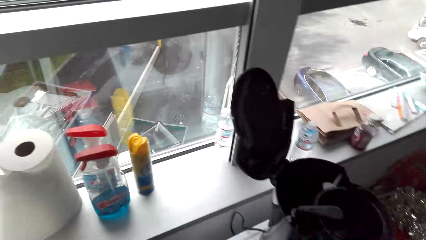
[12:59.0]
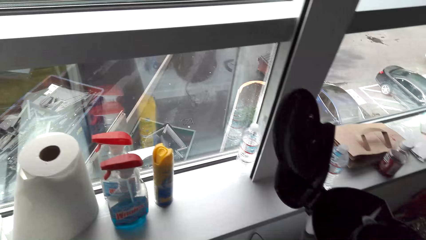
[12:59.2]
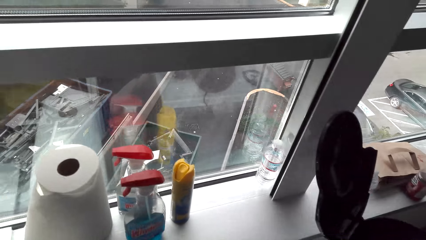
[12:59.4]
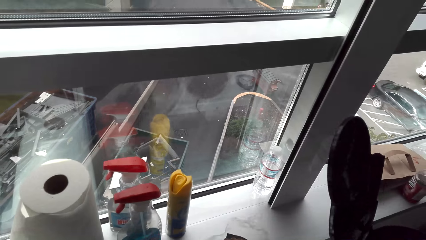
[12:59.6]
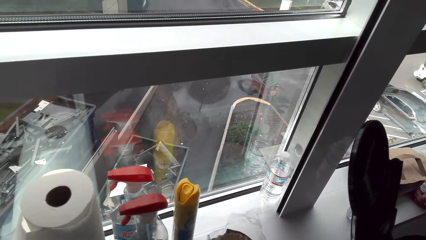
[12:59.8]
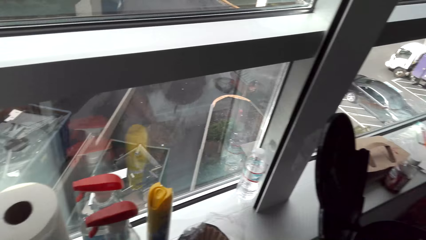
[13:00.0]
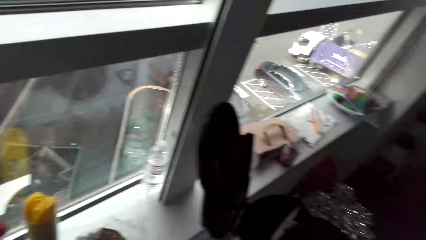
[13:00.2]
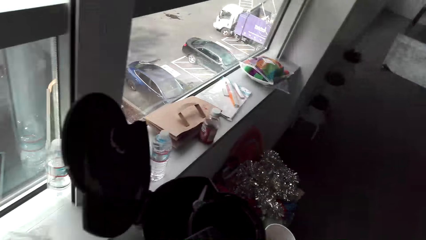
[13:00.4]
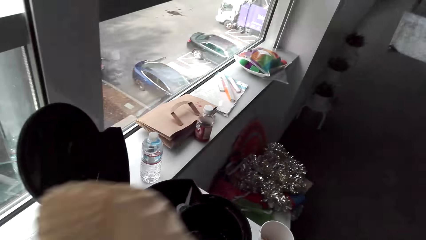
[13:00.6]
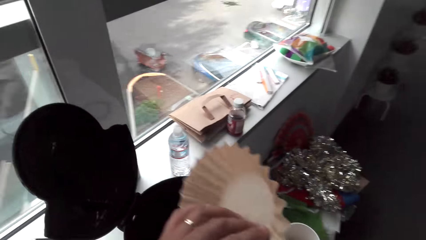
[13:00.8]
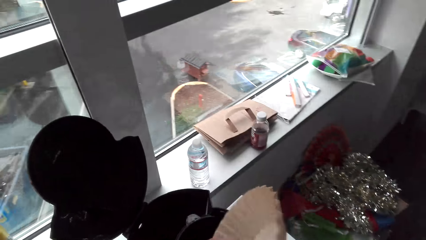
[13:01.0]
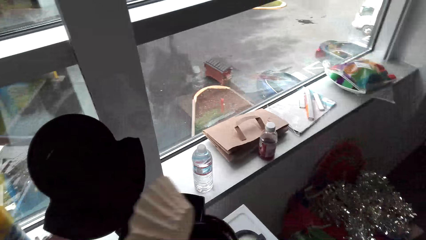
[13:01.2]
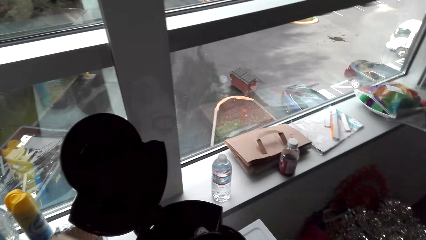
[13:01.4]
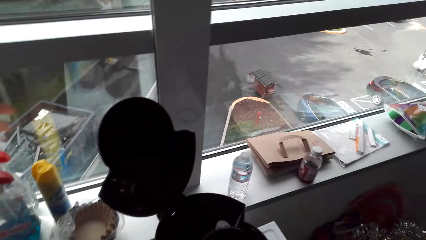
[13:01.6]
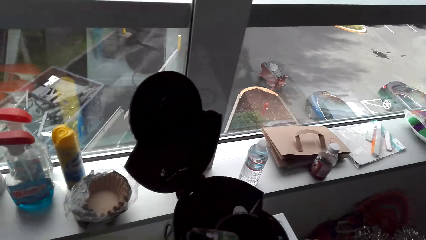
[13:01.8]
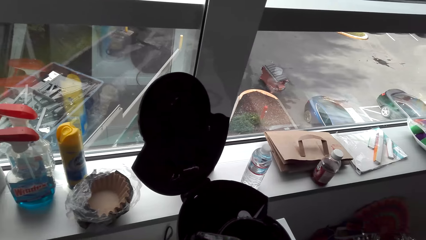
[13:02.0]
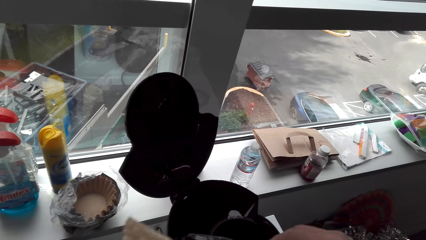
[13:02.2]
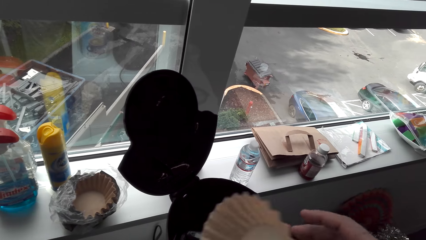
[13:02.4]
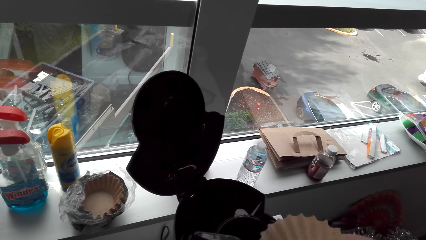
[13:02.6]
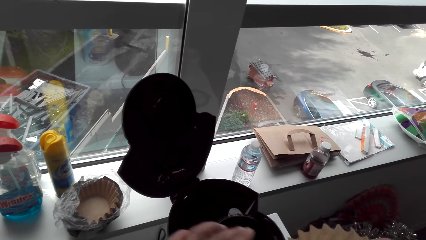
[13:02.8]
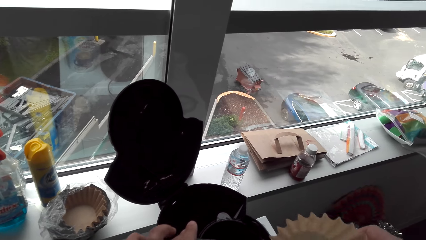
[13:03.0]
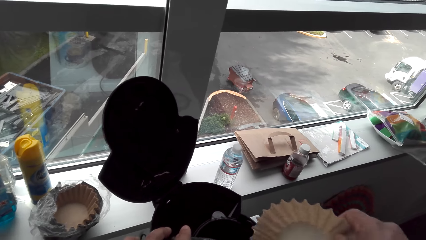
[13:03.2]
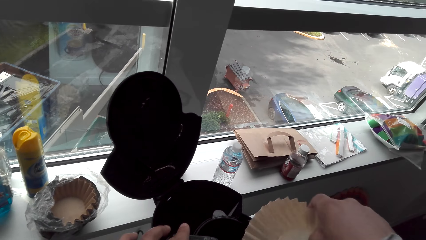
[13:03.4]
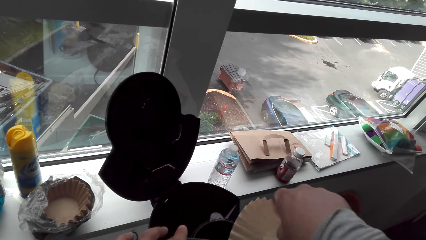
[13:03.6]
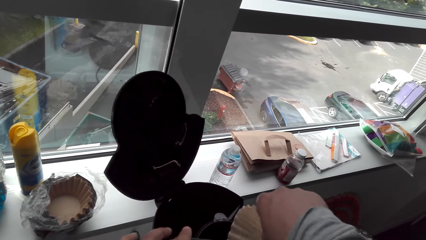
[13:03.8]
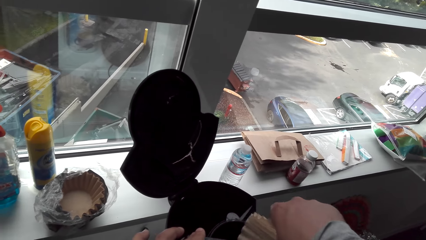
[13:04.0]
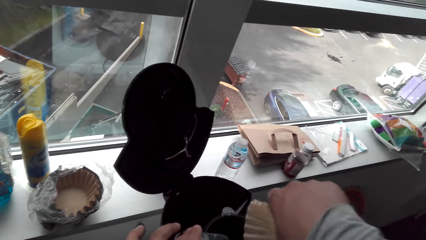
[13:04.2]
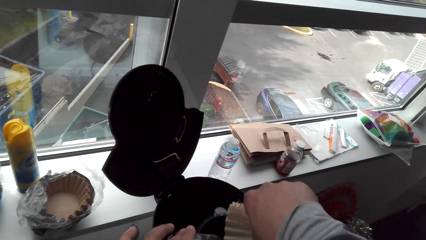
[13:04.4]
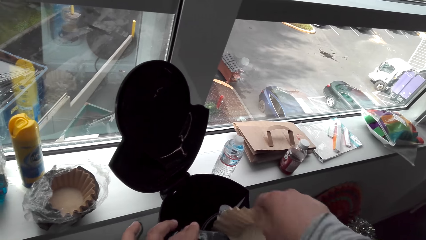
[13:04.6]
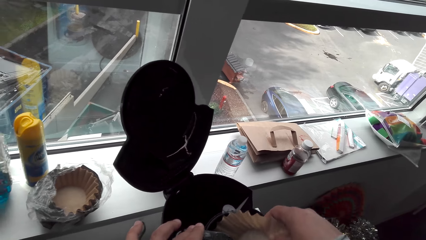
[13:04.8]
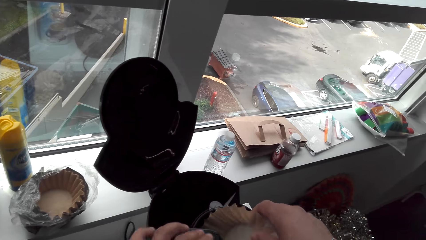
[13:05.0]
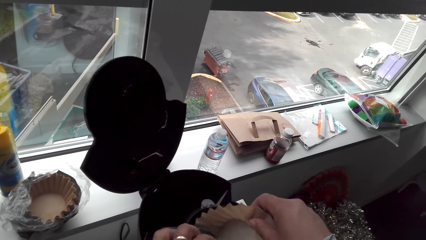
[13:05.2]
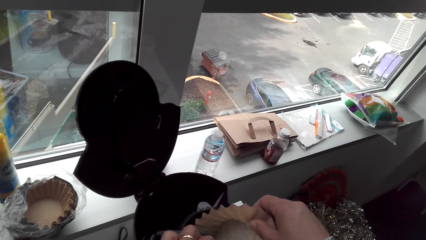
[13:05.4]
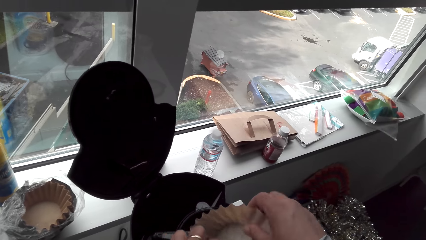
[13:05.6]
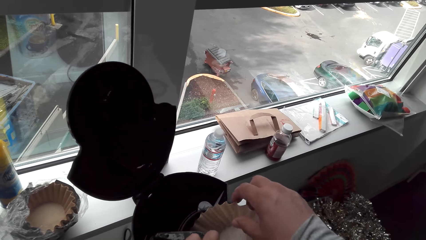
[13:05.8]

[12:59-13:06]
The camera wearer inserts the coffee filter.

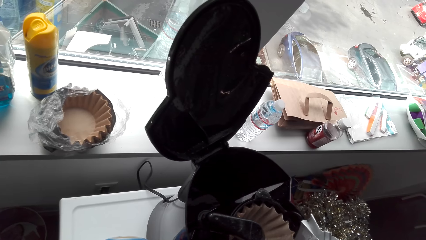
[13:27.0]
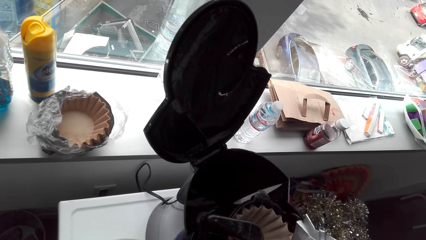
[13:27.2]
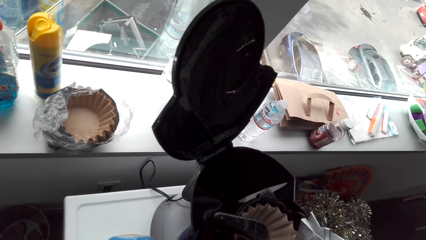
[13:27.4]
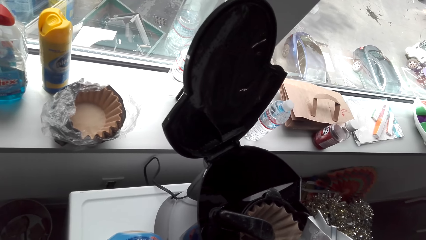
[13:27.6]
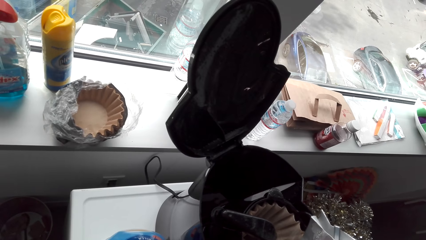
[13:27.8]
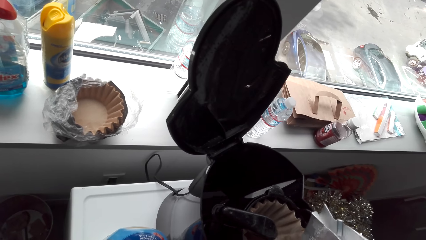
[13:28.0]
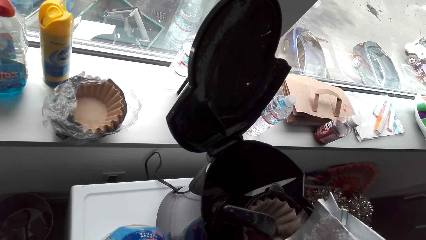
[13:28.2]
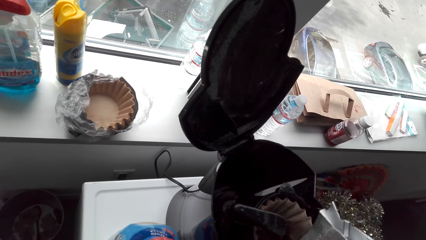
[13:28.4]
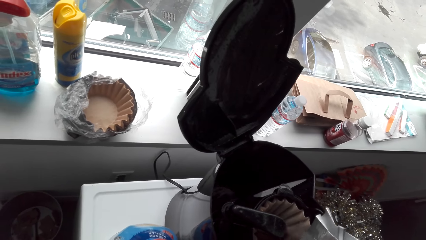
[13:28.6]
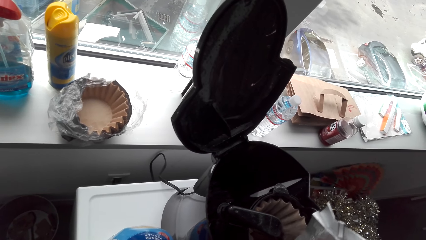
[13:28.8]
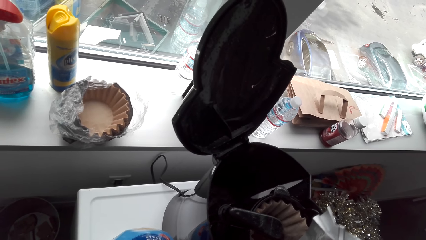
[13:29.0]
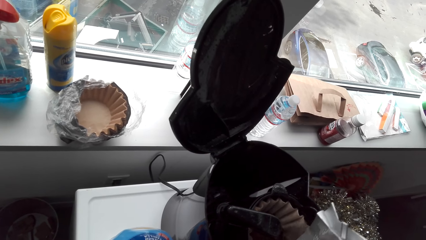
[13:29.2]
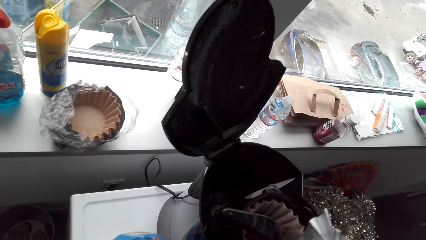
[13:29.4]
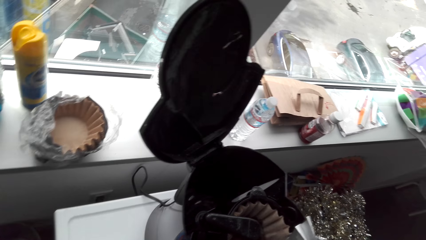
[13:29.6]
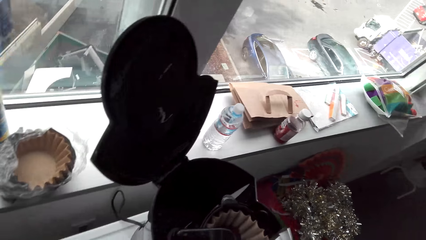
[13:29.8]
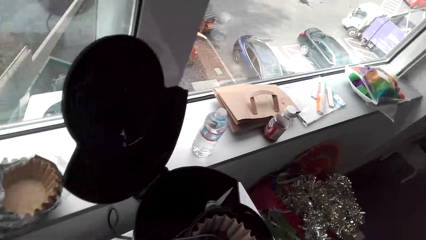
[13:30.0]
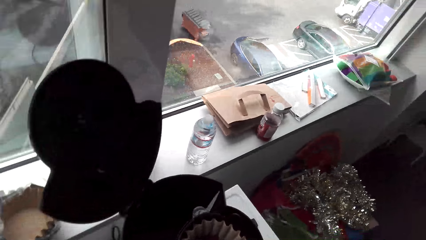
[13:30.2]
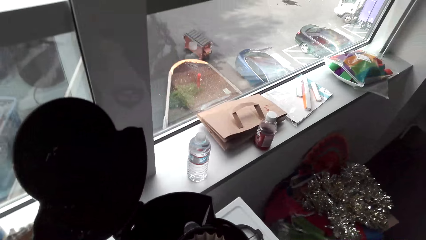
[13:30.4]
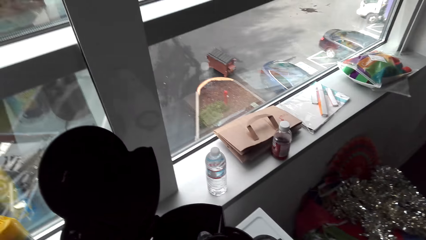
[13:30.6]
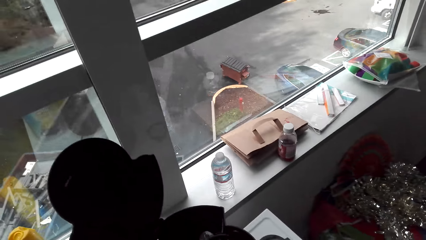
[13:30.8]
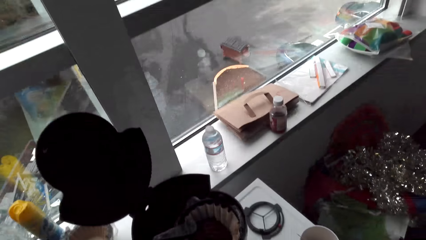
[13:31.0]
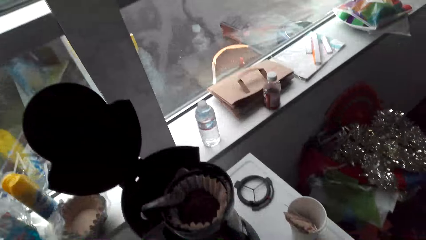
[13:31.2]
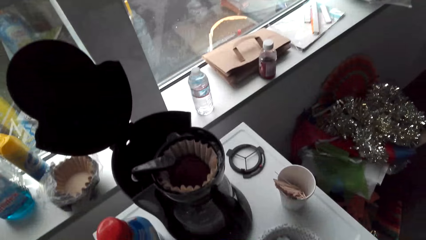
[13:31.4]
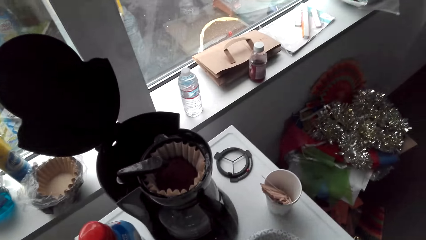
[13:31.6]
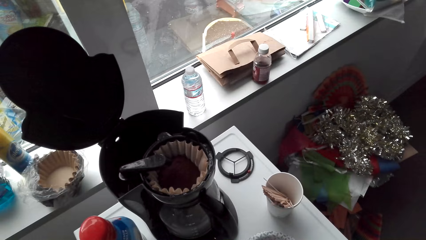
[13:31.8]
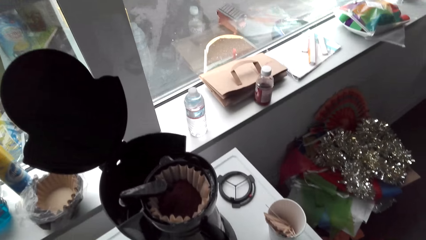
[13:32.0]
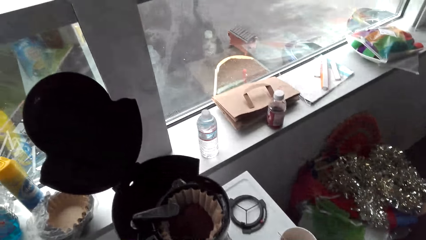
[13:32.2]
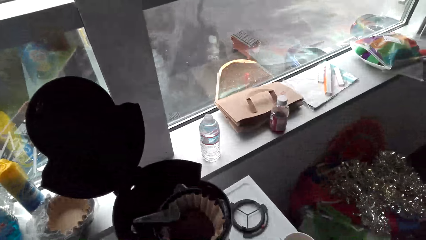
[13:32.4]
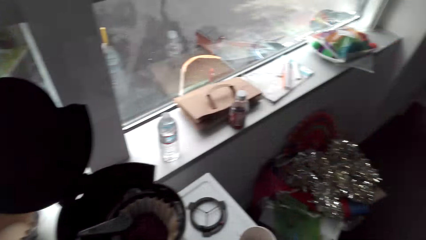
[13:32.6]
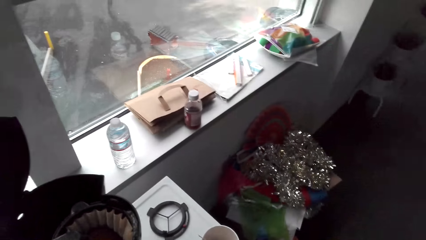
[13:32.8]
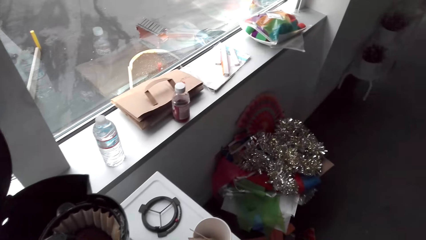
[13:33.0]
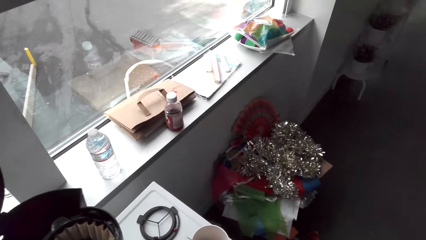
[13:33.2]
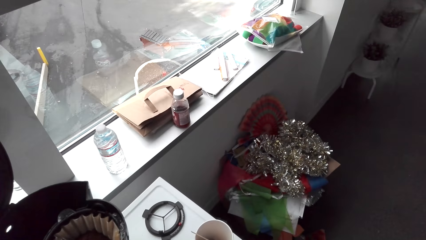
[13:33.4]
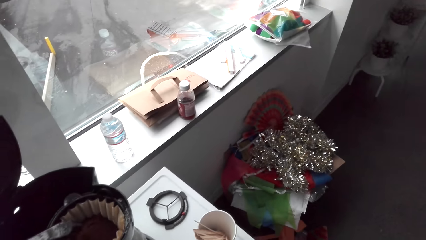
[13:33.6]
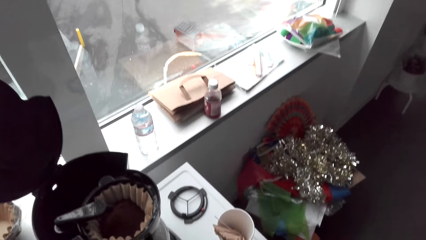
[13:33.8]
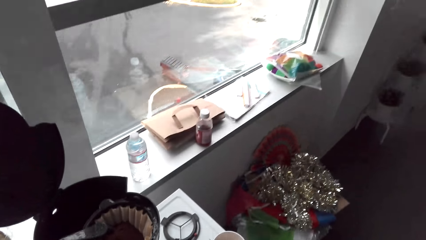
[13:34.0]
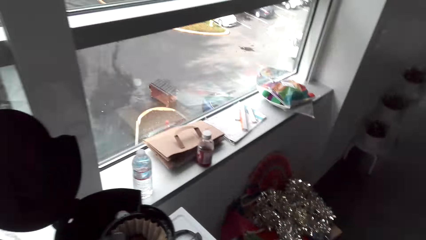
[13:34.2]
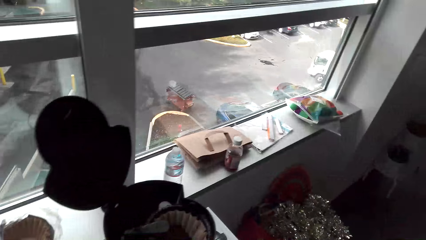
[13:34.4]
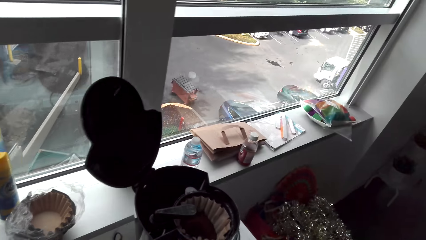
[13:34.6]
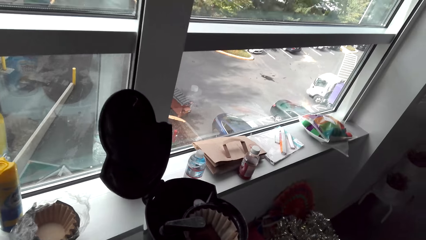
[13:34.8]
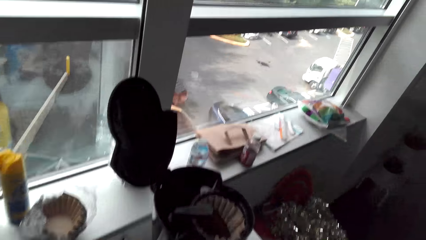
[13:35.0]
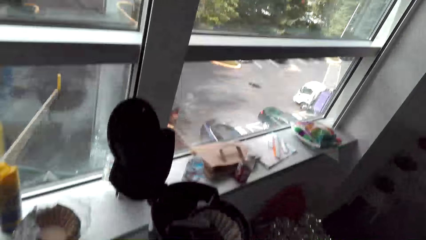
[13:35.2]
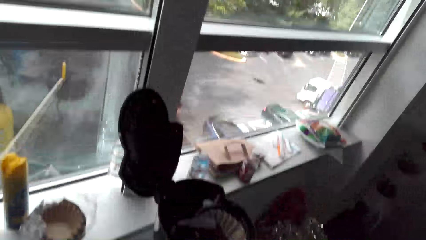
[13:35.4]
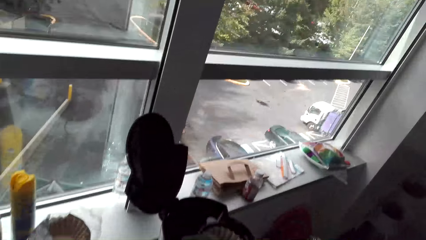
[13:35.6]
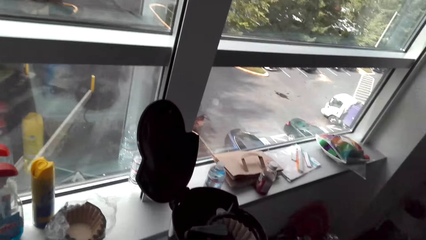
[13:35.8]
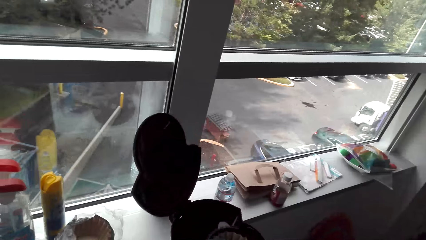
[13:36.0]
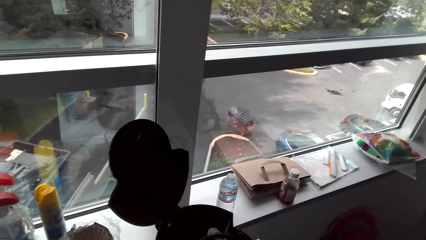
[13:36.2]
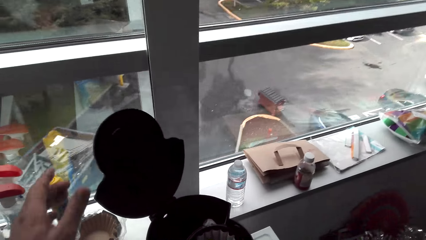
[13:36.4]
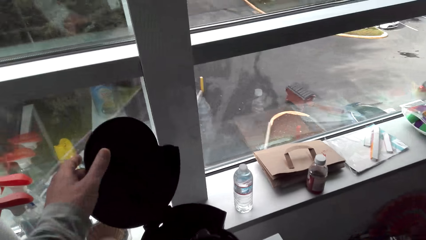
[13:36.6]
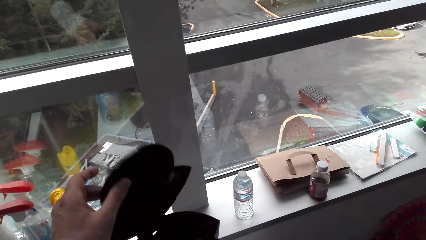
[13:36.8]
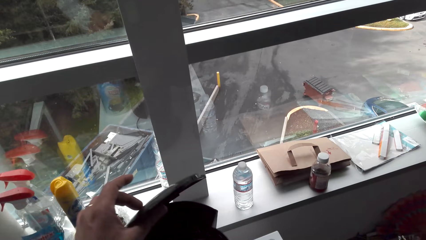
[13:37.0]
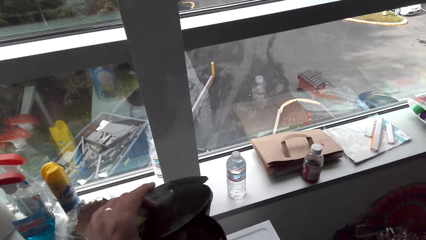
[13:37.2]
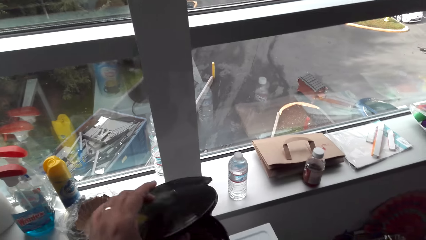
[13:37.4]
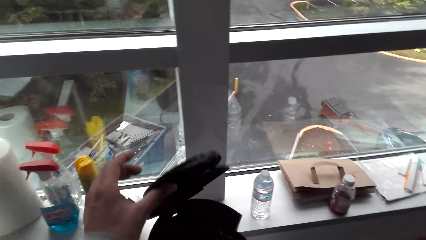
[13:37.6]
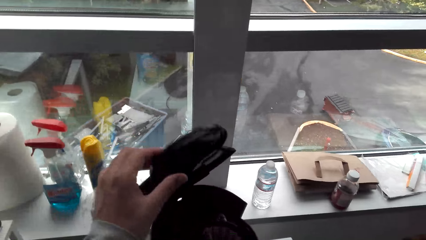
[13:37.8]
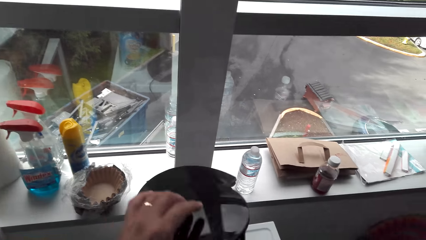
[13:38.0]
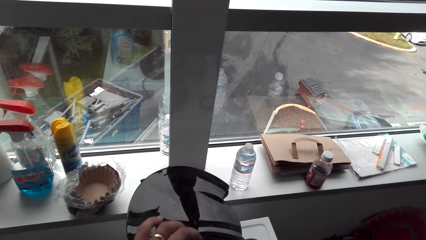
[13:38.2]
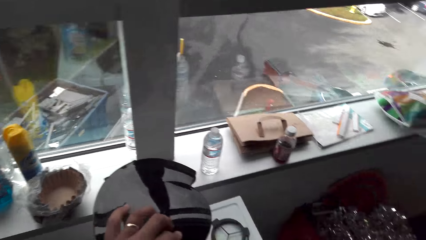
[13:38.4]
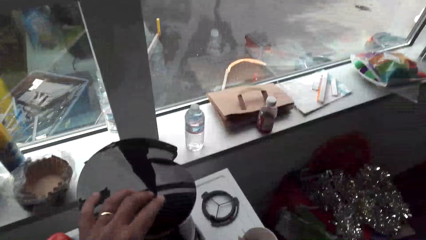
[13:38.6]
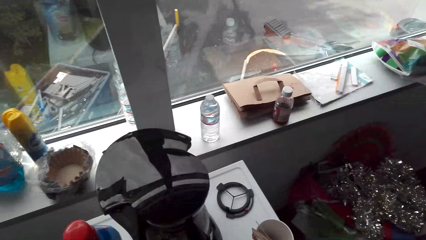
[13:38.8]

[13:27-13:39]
The camera wearer adds coffee. They speak. They close the lid.
